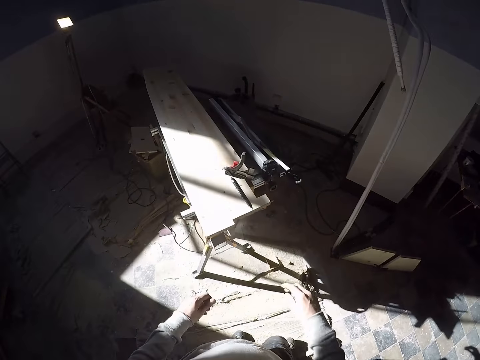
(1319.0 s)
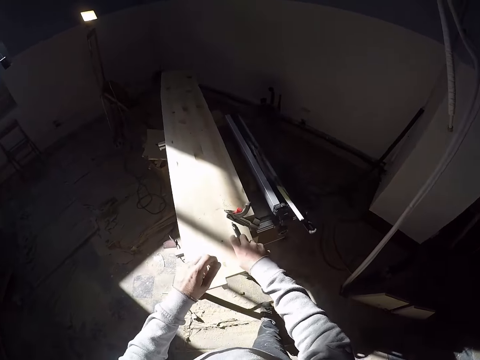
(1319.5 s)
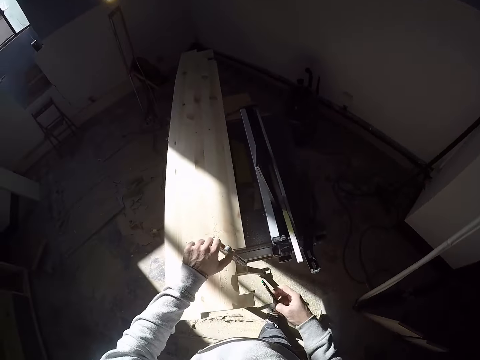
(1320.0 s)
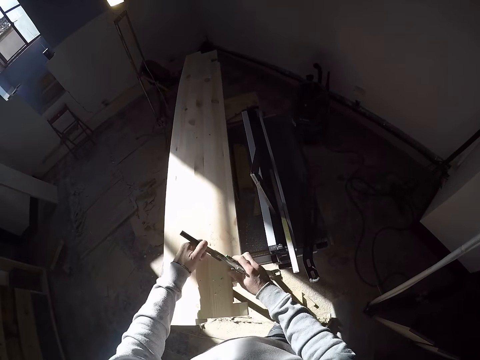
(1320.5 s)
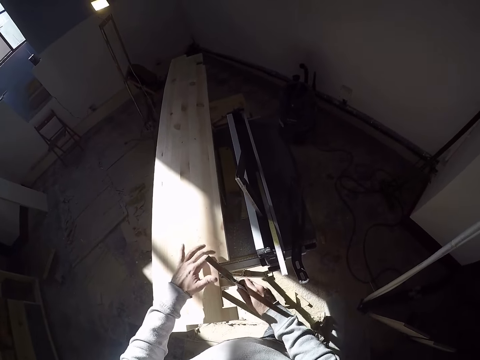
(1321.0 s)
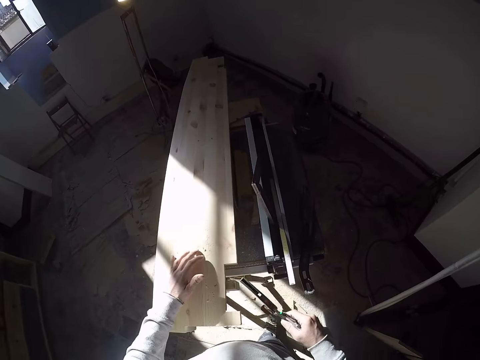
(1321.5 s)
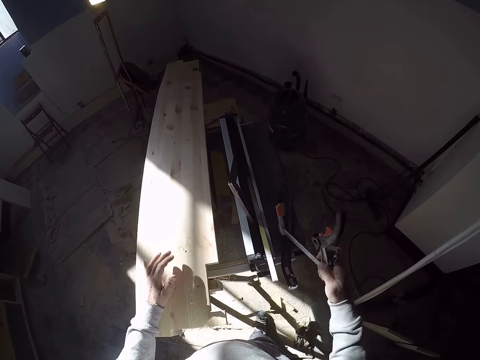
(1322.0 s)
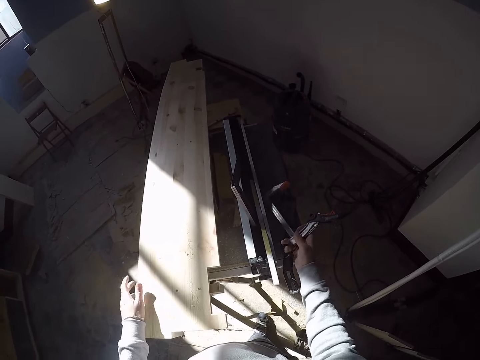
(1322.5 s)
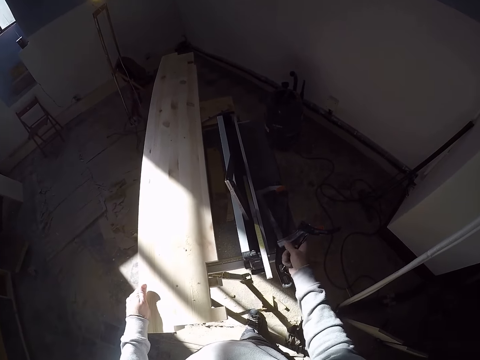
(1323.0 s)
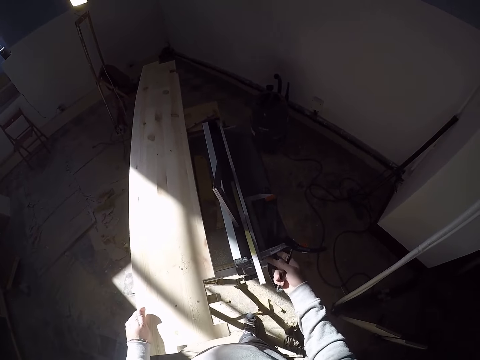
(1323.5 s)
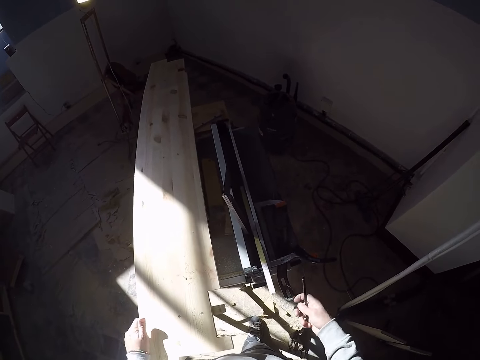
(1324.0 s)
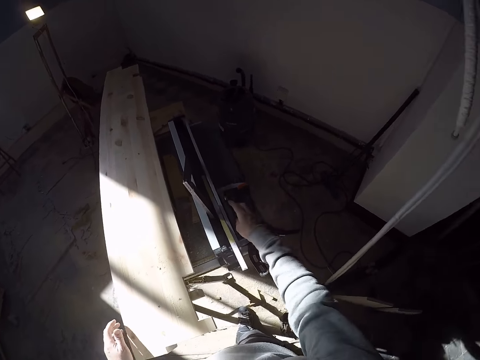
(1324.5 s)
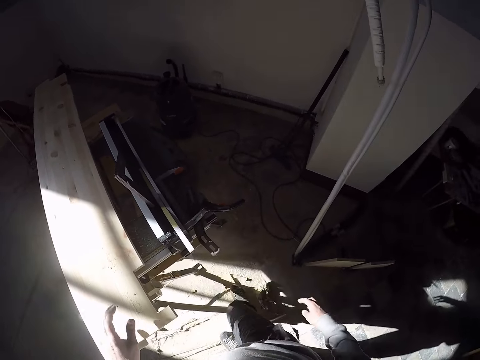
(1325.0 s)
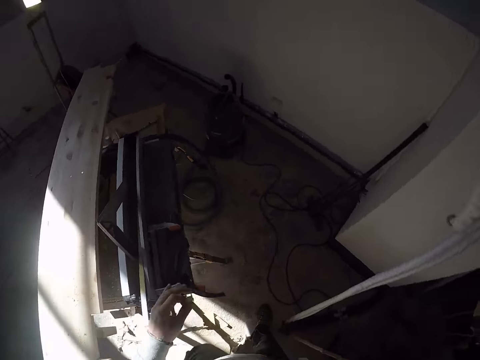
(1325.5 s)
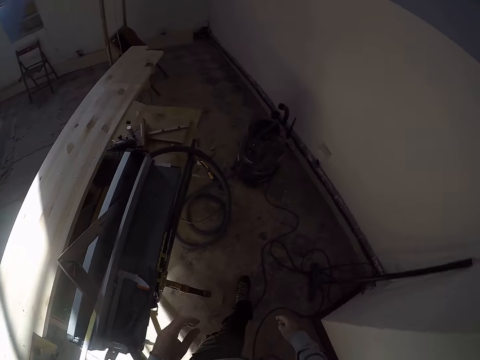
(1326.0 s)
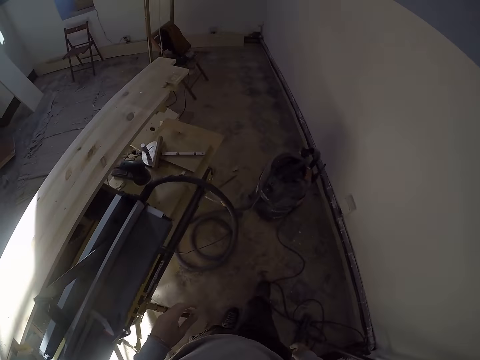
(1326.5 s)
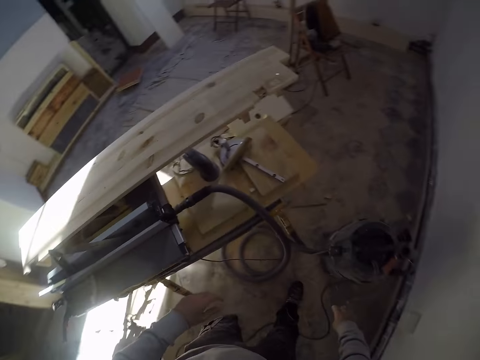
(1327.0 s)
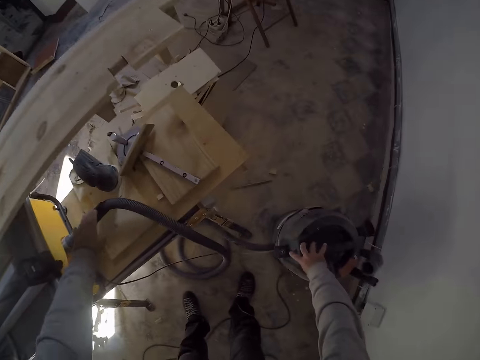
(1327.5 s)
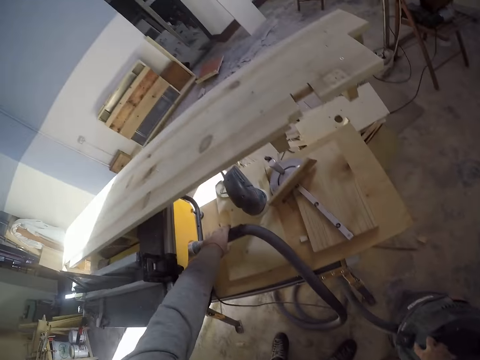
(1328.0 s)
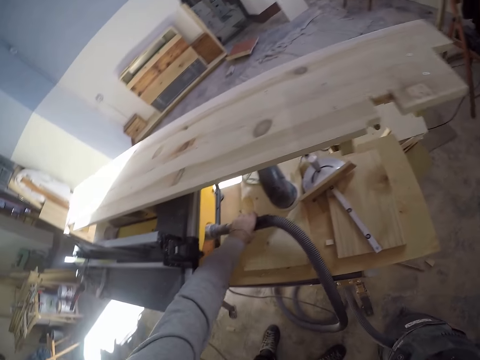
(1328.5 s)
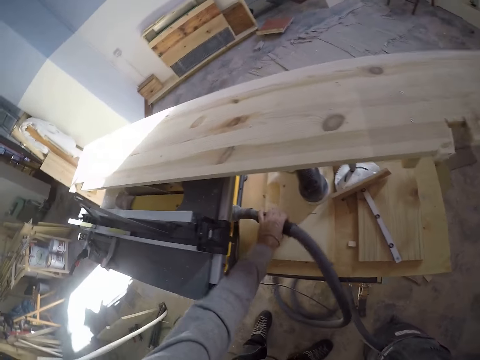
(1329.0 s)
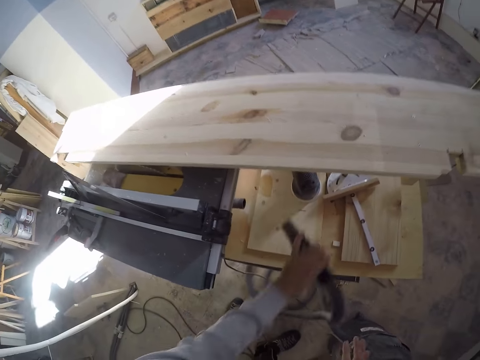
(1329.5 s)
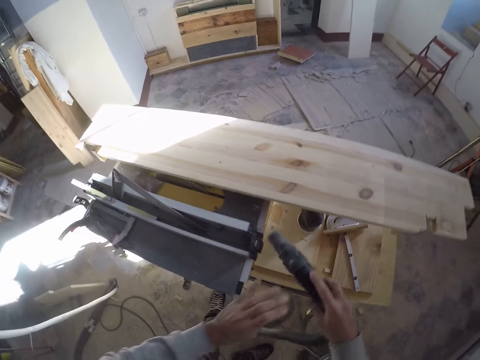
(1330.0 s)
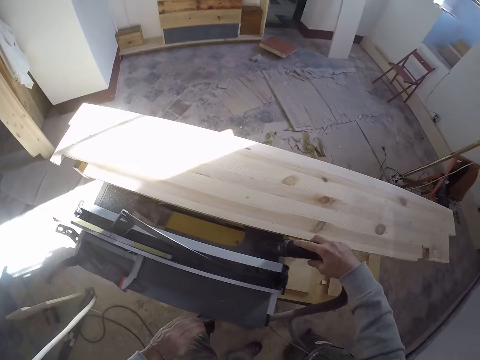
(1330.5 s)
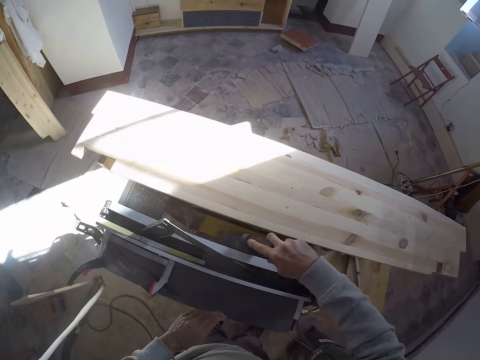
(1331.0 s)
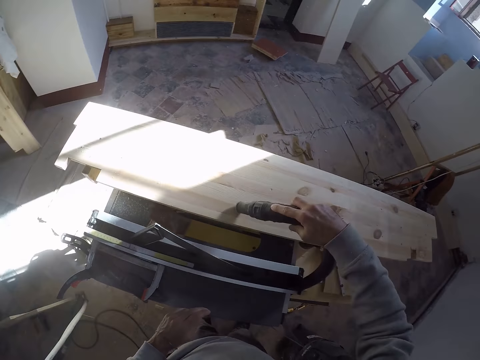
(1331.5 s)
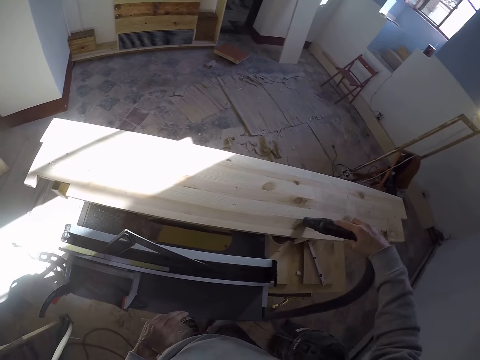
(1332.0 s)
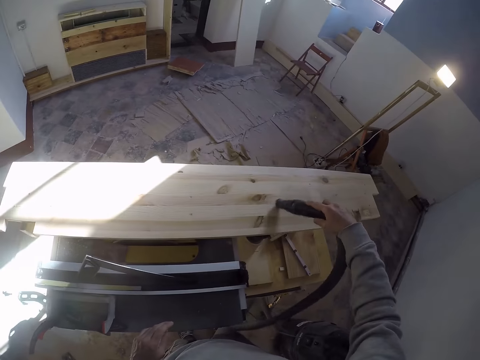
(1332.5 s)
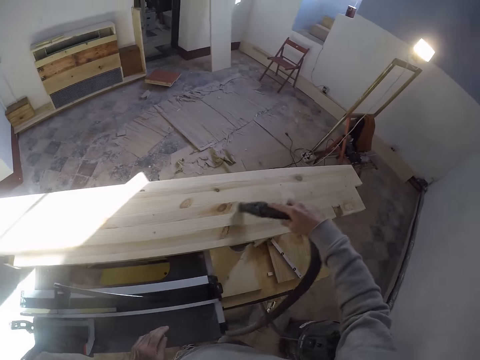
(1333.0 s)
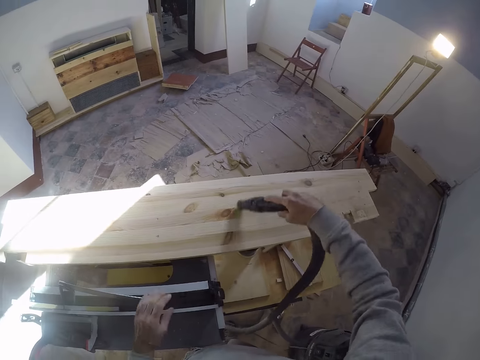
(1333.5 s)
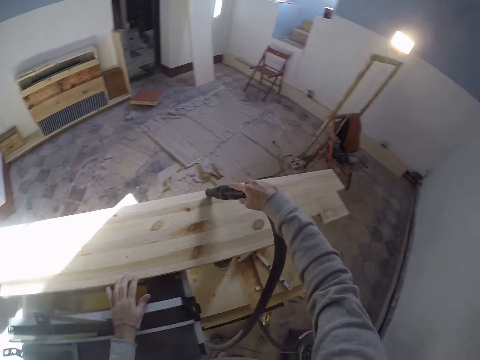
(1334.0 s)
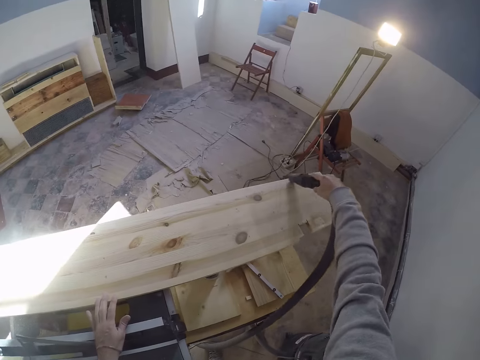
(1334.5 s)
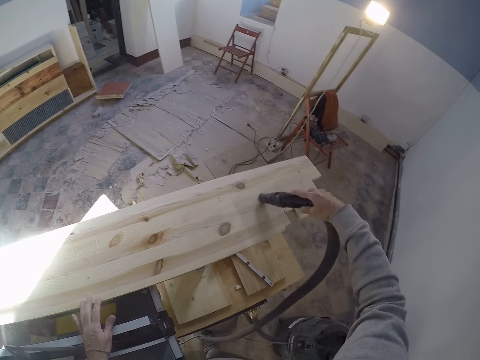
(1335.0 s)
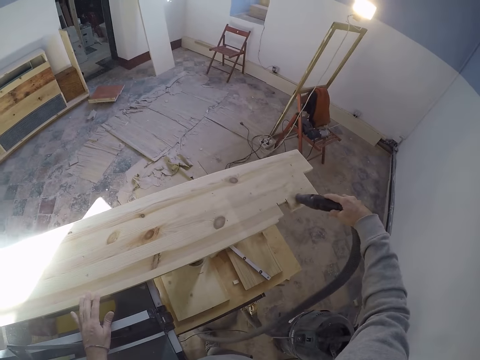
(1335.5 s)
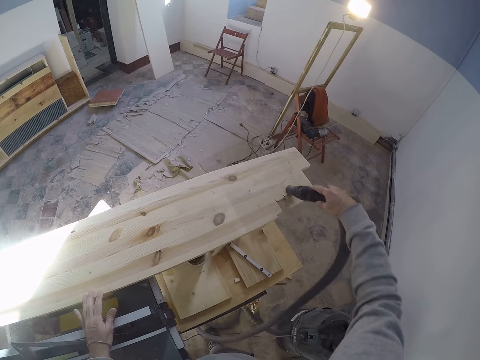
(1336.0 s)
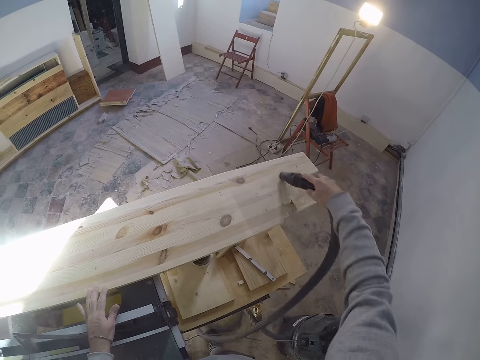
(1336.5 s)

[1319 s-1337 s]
The camera wearer picks a pen from the piece of wood on the table saw with his right hand. He holds a clamp on the piece of wood on the table saw with his left hand. He removes the clamp from the piece of wood on the table saw with both hands. He touches the piece of wood on the table saw with his left hand. He drops the clamp on the table saw with his right hand. He adjusts the piece of wood on the table saw with his left hand. He puts the pen down. He walks towards a spray cylinder in the carpentry workshop. He holds down the spray cylinder with his right hand. He removes a spray hose from a compartment of the table saw with his left hand. He passes the spray hose from his left hand to his right hand. He touches the table saw with the spray hose in his right hand. He vacuums the wood with a vacuum cleaner. He sprays the piece of wood on the table saw with the spray hose in his right hand. He places his left hand on the piece of wood and the table saw.

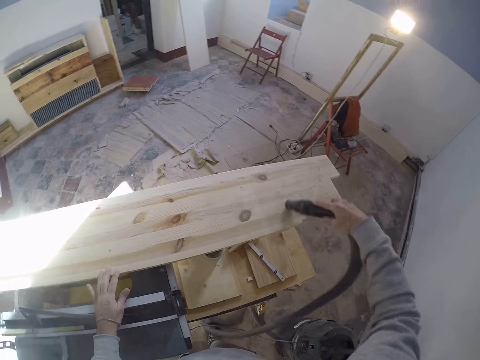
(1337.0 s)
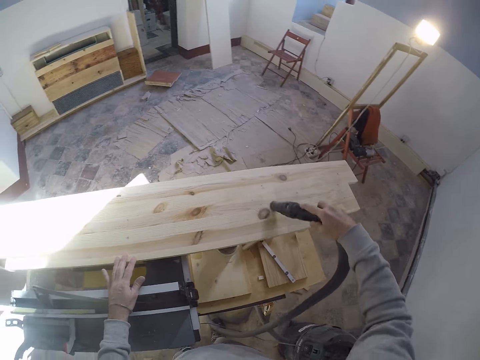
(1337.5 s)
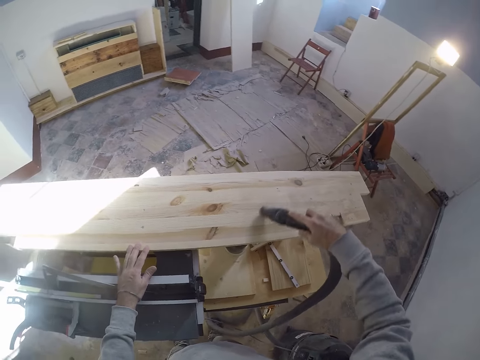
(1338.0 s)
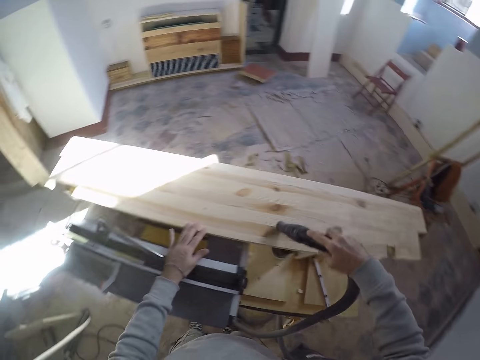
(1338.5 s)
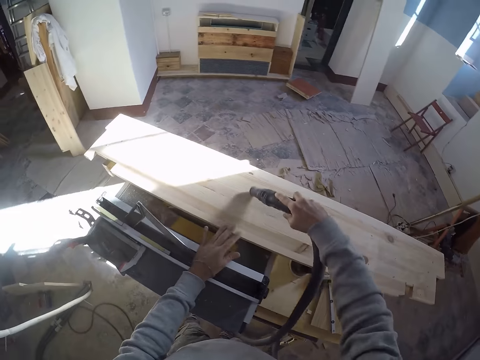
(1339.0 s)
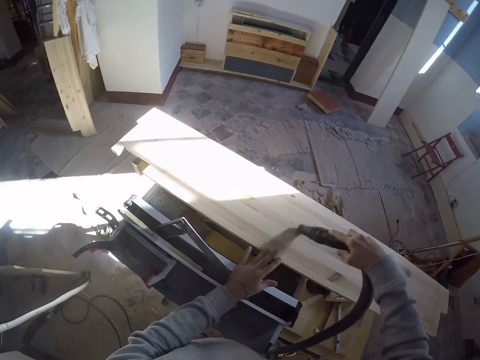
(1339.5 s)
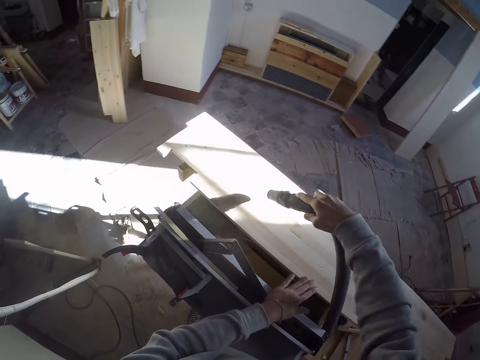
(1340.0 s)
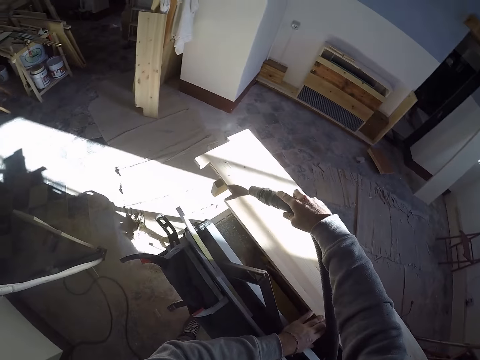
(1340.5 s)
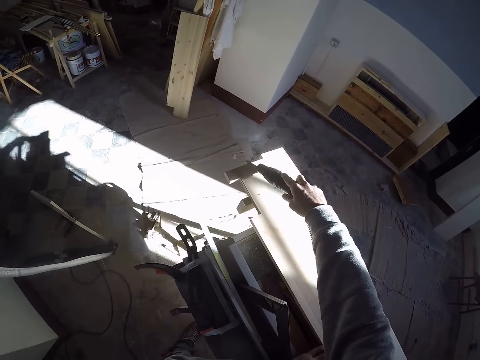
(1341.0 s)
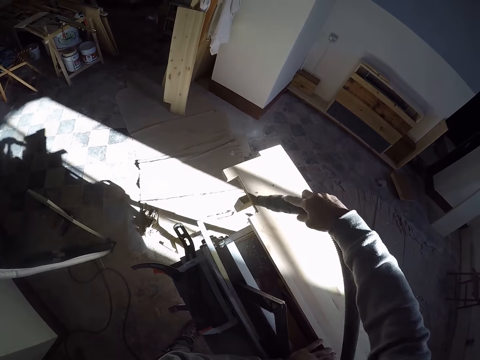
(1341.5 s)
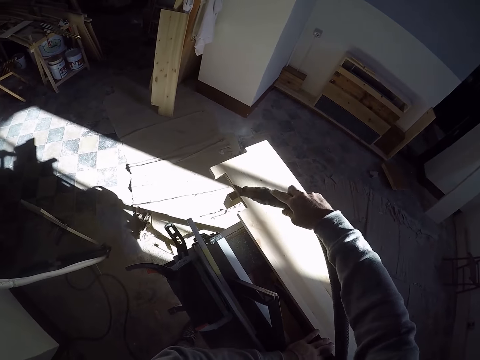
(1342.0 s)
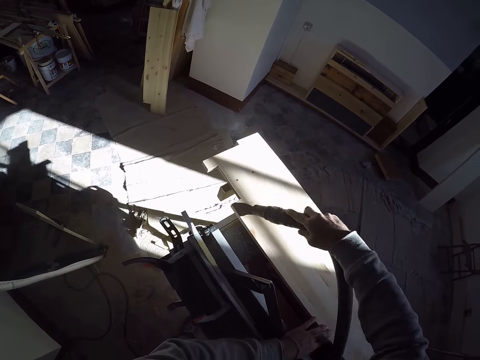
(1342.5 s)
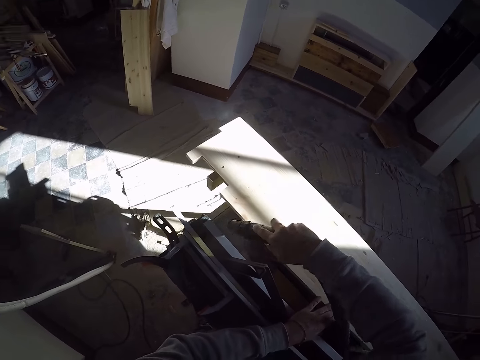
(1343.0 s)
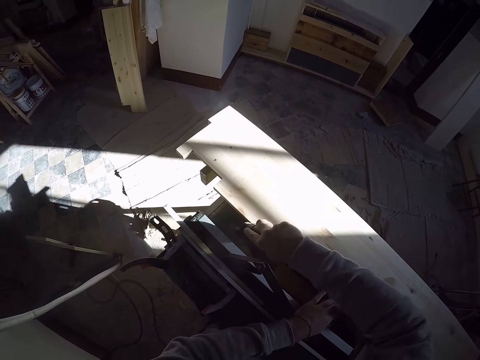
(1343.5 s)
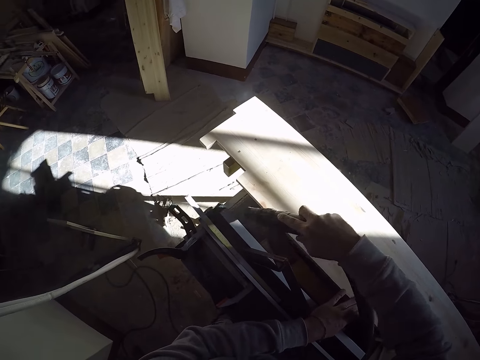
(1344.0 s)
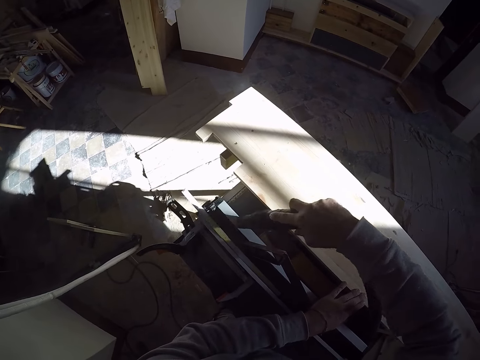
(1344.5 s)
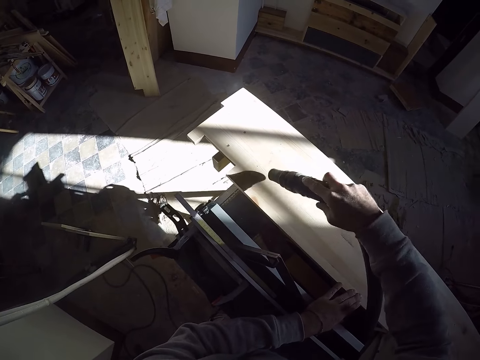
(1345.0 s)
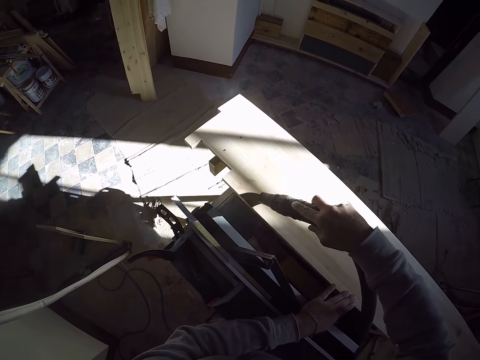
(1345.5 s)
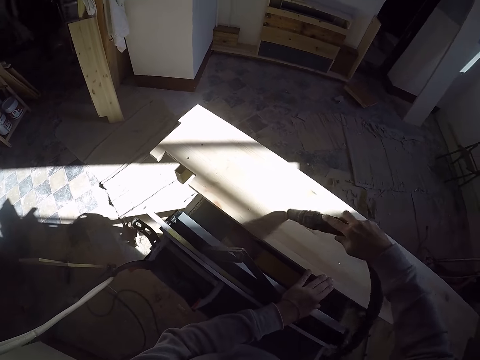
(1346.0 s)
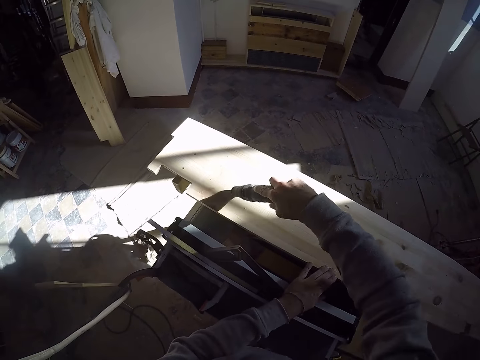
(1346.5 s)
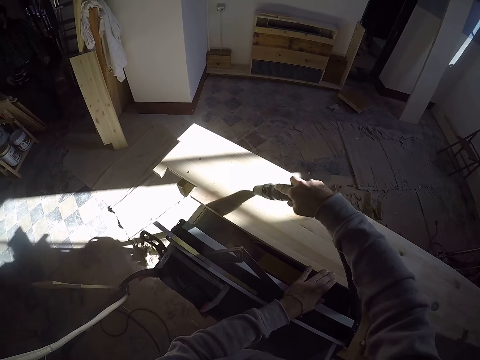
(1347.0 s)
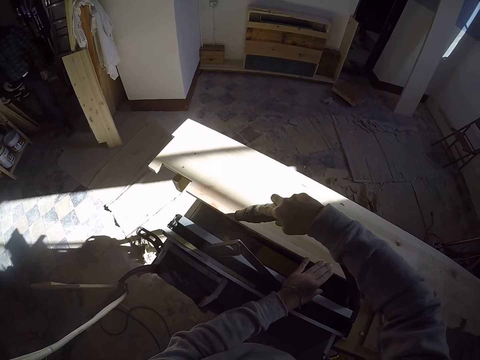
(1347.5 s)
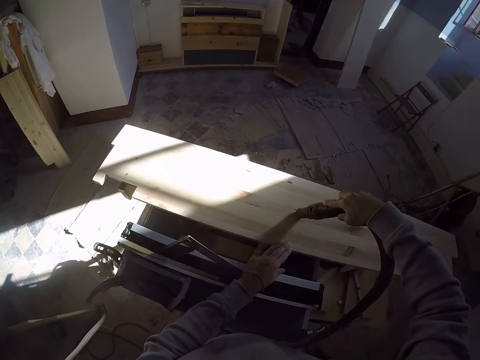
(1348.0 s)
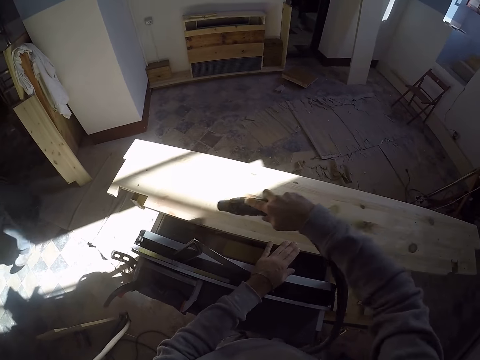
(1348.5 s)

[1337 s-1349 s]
The camera wearer touches the table saw with the spray hose in his right hand. He sprays the piece of wood on the table saw with the spray hose in his right hand.
